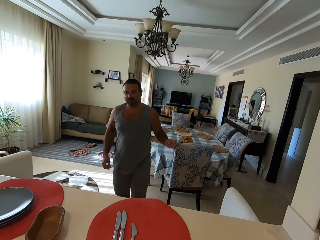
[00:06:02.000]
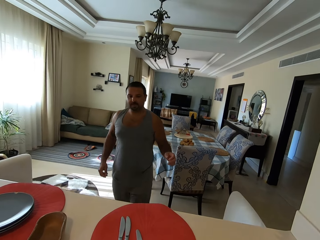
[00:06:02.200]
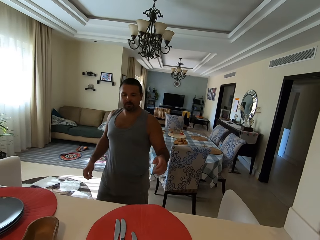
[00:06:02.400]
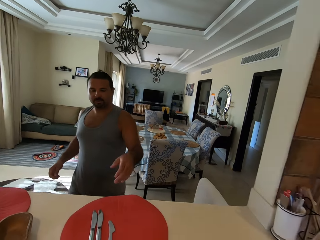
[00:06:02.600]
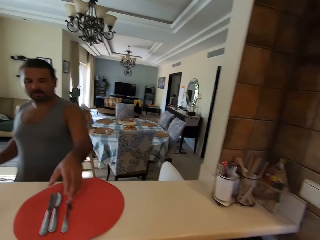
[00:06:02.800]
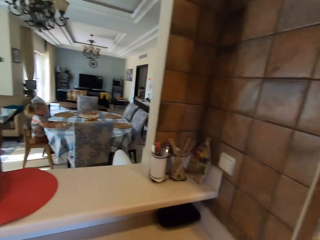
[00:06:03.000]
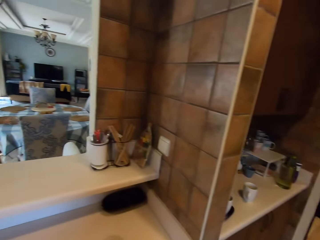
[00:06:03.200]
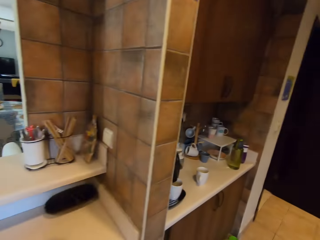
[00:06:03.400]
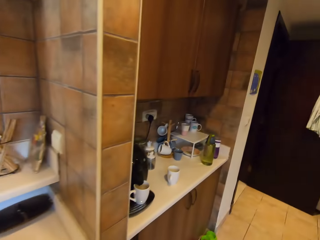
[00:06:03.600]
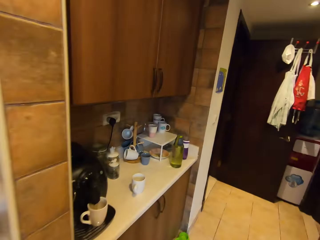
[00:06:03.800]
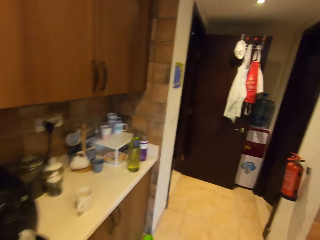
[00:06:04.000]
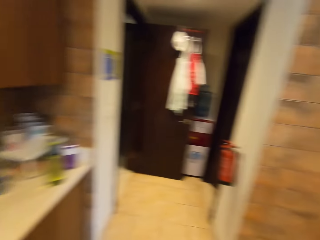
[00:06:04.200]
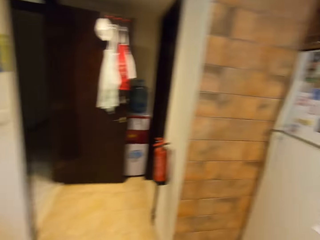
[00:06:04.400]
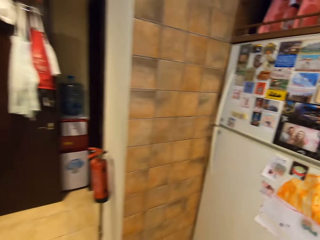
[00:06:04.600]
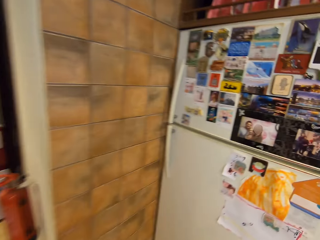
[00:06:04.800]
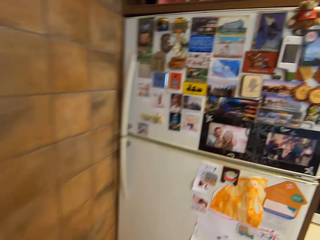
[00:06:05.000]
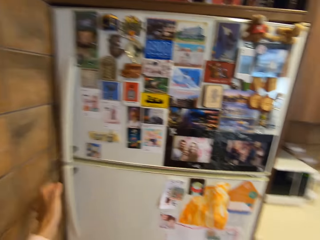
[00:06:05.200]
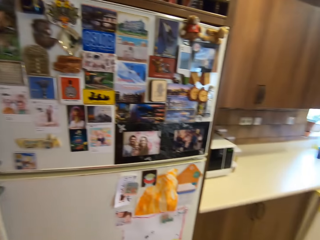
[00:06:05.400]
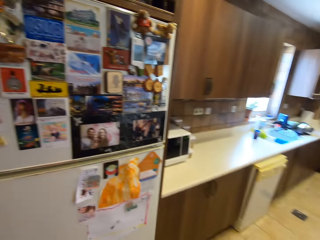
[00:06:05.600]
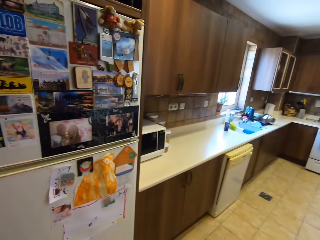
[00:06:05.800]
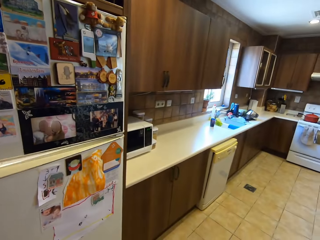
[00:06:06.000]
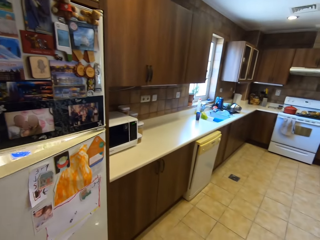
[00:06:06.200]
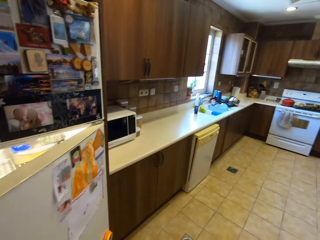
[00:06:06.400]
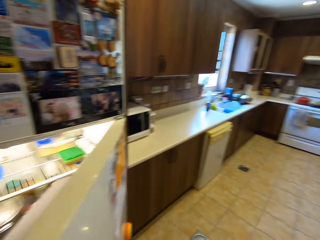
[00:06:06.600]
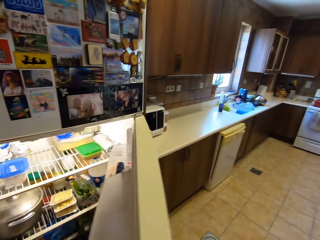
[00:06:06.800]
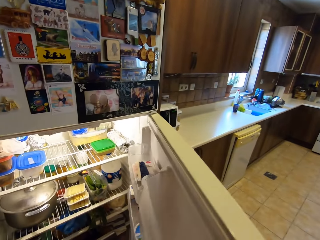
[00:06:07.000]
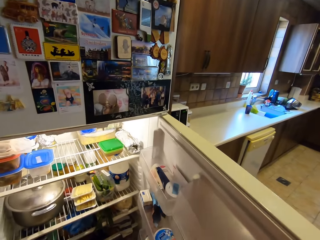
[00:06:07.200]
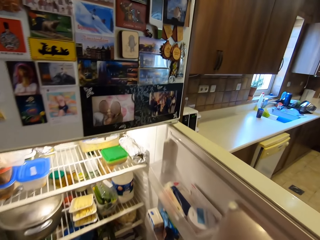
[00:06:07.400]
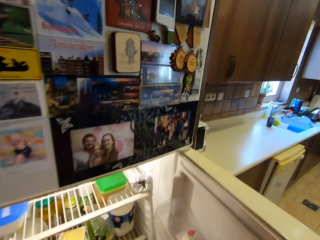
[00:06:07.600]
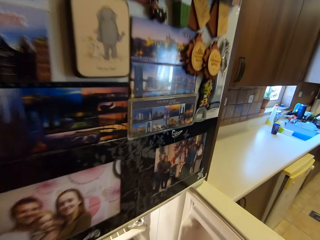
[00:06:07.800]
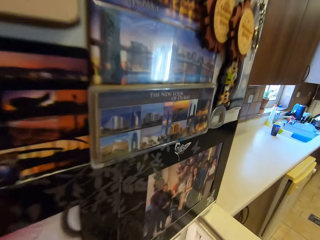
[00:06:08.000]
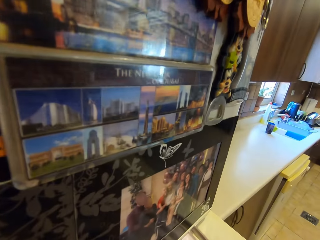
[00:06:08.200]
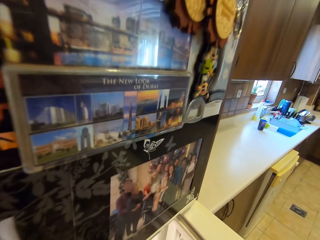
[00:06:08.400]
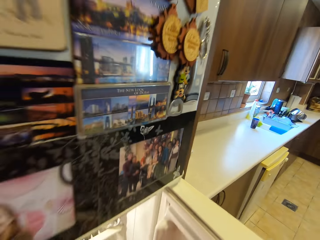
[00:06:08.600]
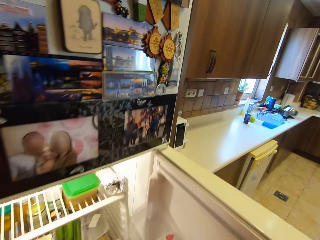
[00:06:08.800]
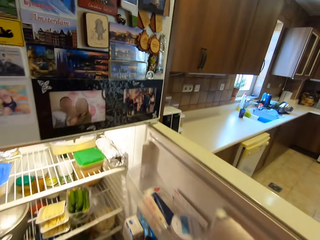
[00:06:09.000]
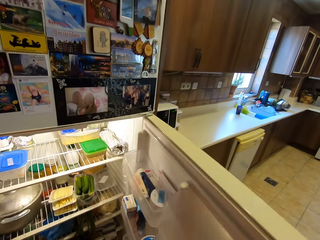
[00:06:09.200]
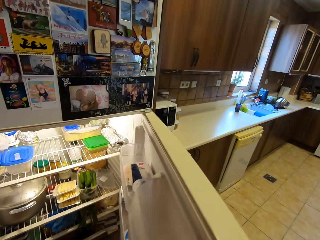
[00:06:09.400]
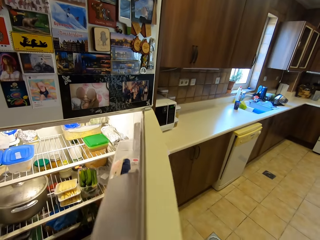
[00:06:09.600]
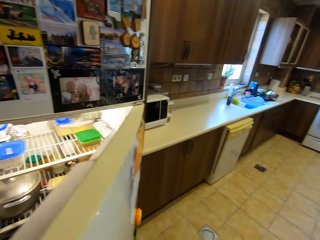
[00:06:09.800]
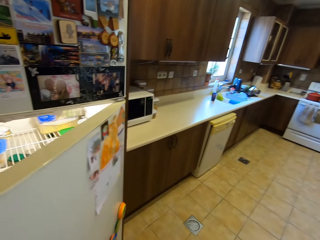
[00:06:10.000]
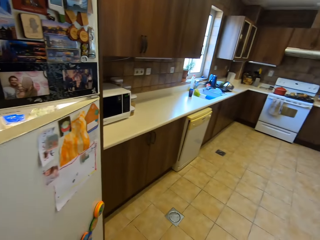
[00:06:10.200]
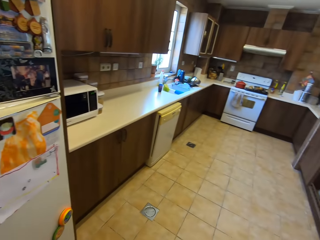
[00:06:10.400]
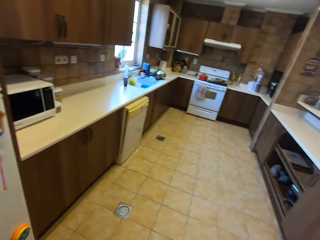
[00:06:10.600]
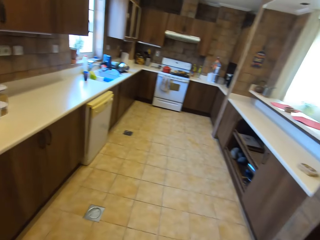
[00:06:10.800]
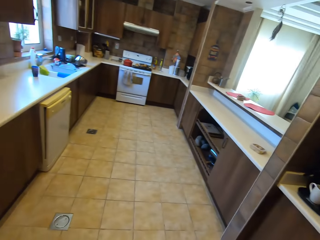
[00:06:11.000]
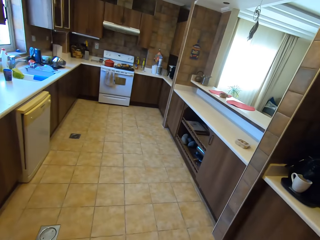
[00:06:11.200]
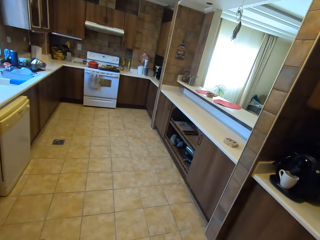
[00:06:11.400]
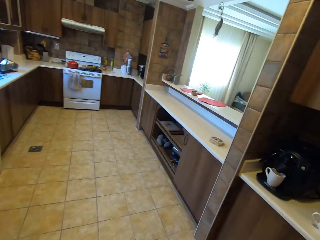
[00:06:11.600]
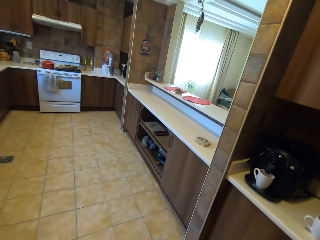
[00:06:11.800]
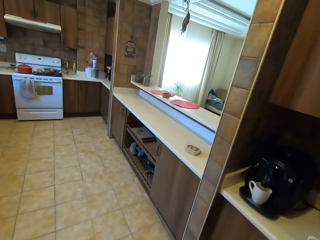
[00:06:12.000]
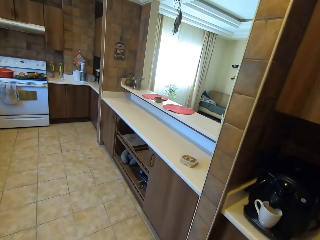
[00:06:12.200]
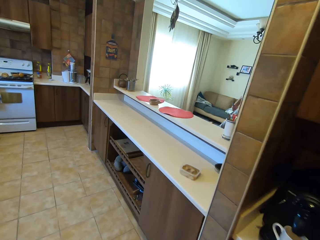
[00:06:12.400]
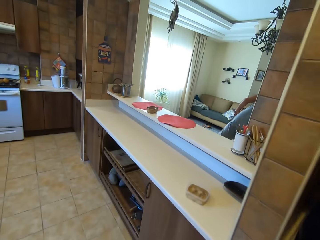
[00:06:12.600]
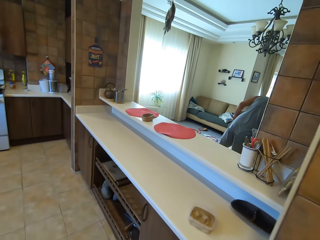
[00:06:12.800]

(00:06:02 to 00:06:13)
A man talks to the camera wearer. The camera wearer talks to the man. The man picks up the spoons. The camera wearer looks around and steps forward. They open the fridge. They pick up something. They close the fridge. They step forward and look around.

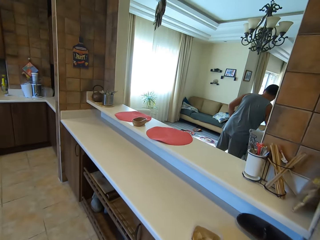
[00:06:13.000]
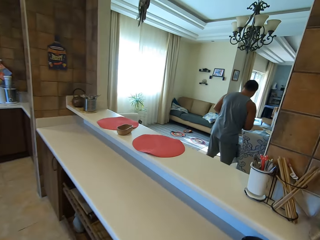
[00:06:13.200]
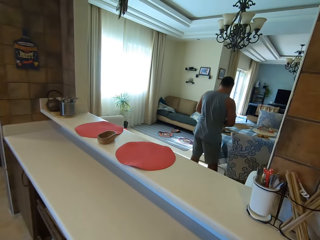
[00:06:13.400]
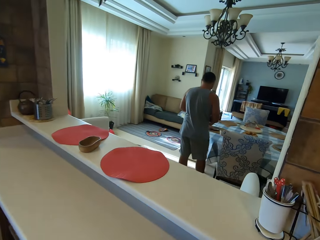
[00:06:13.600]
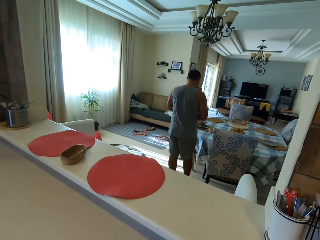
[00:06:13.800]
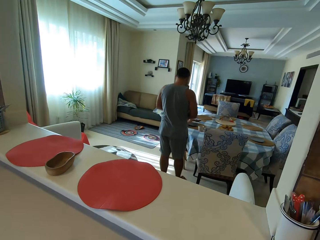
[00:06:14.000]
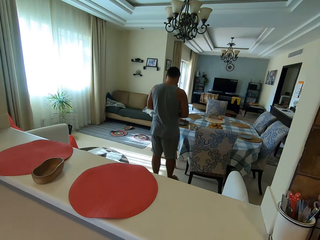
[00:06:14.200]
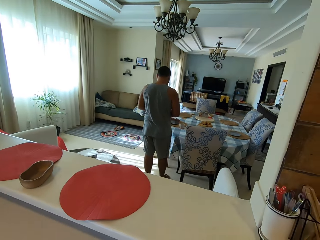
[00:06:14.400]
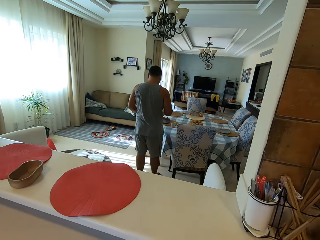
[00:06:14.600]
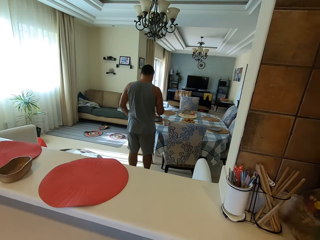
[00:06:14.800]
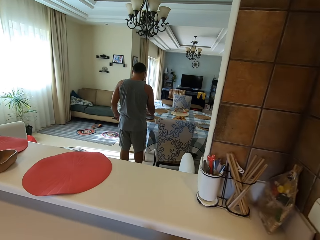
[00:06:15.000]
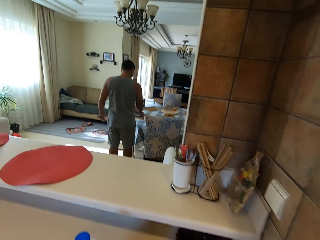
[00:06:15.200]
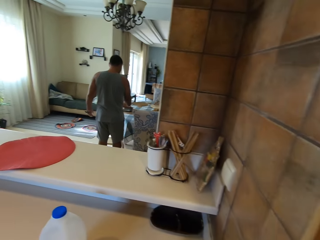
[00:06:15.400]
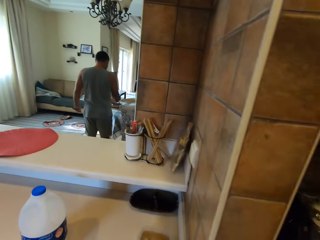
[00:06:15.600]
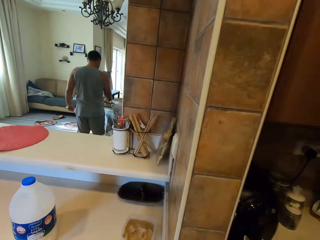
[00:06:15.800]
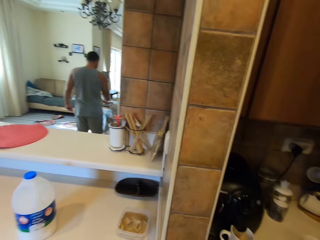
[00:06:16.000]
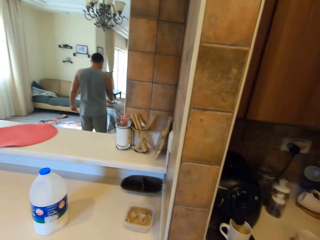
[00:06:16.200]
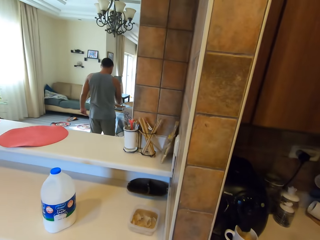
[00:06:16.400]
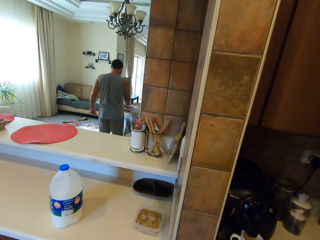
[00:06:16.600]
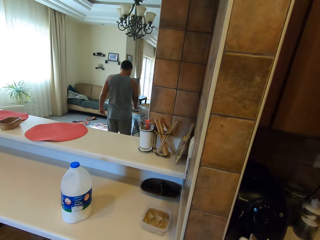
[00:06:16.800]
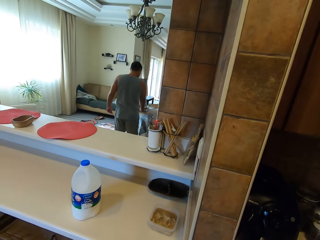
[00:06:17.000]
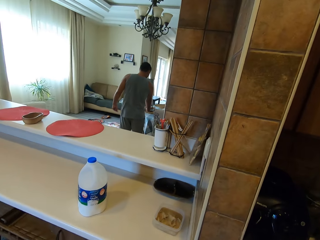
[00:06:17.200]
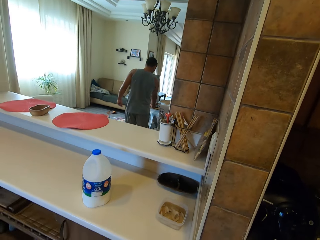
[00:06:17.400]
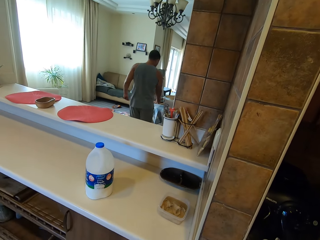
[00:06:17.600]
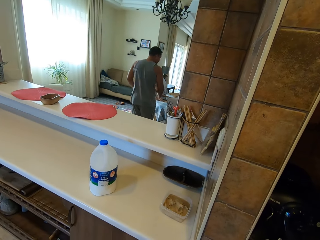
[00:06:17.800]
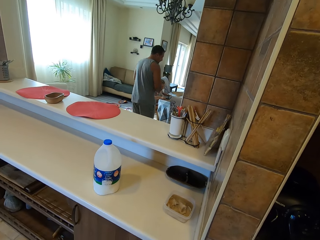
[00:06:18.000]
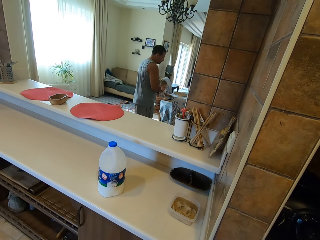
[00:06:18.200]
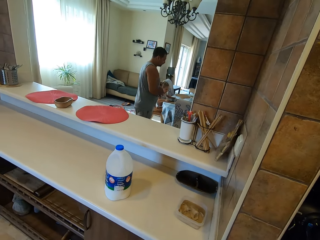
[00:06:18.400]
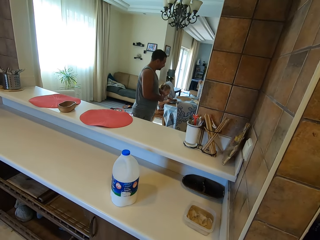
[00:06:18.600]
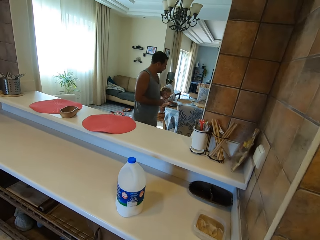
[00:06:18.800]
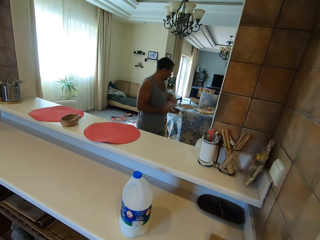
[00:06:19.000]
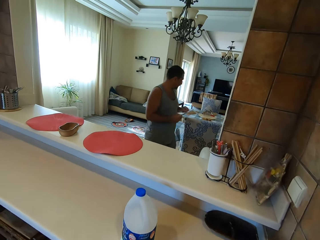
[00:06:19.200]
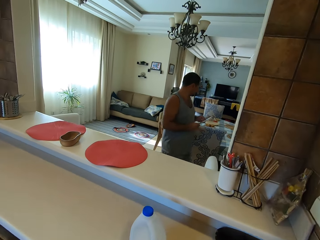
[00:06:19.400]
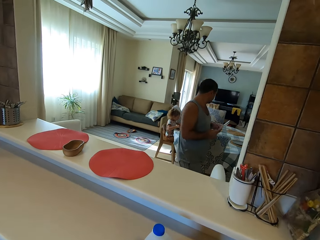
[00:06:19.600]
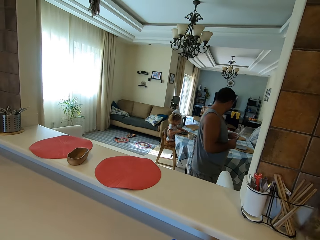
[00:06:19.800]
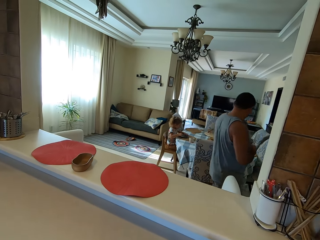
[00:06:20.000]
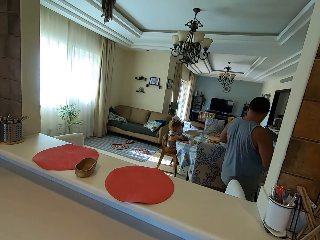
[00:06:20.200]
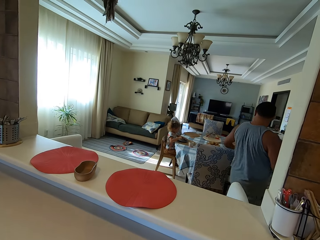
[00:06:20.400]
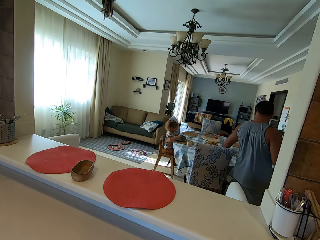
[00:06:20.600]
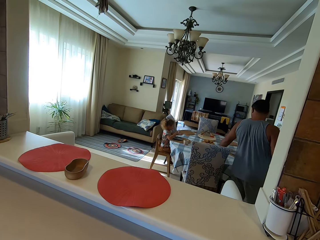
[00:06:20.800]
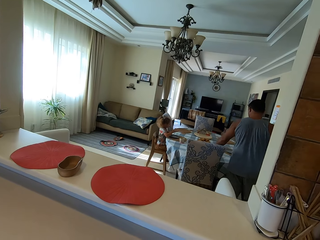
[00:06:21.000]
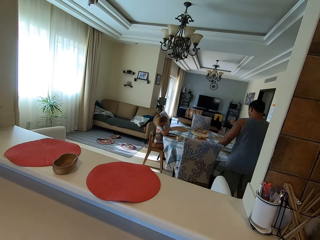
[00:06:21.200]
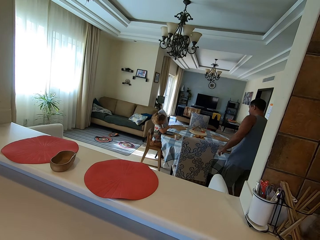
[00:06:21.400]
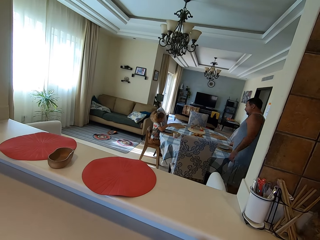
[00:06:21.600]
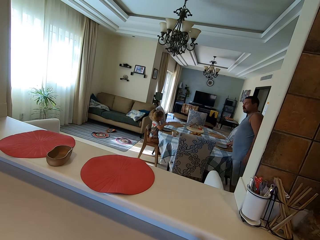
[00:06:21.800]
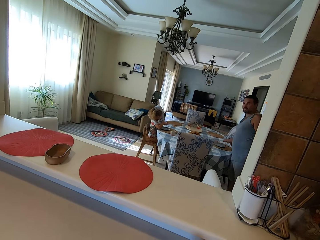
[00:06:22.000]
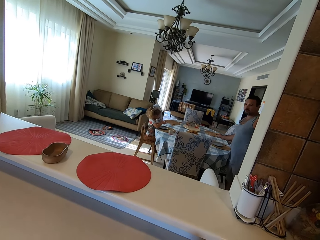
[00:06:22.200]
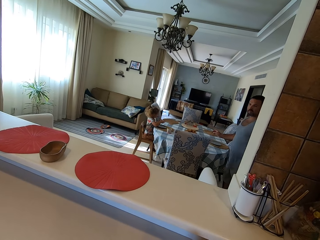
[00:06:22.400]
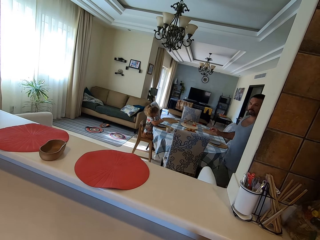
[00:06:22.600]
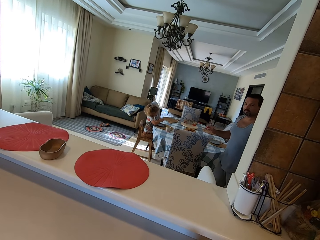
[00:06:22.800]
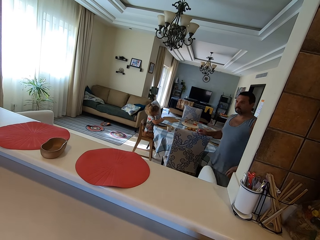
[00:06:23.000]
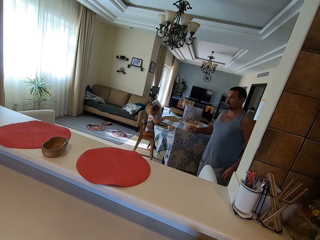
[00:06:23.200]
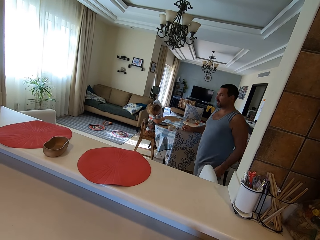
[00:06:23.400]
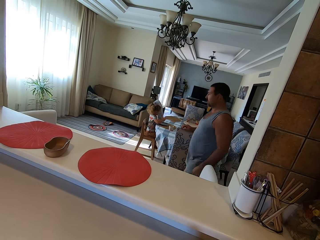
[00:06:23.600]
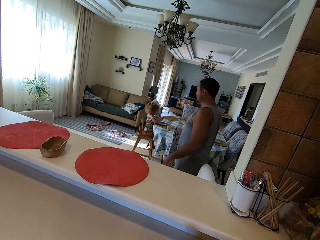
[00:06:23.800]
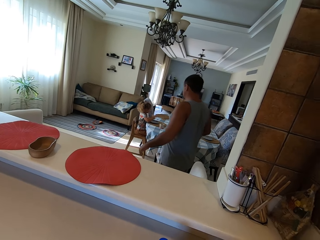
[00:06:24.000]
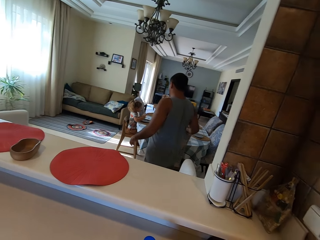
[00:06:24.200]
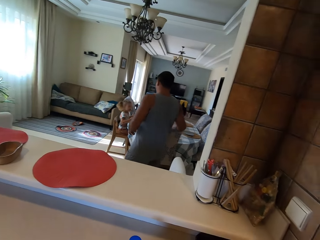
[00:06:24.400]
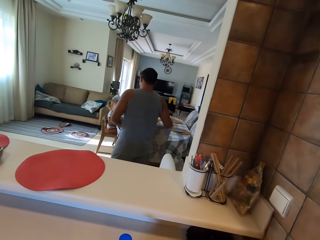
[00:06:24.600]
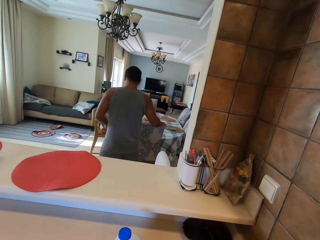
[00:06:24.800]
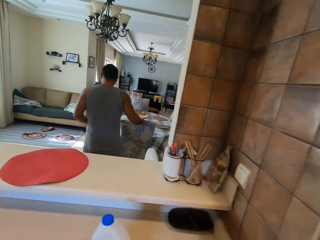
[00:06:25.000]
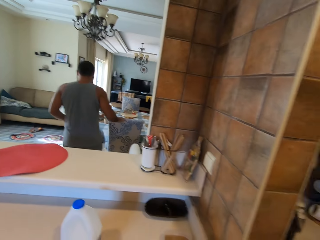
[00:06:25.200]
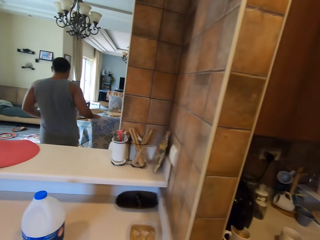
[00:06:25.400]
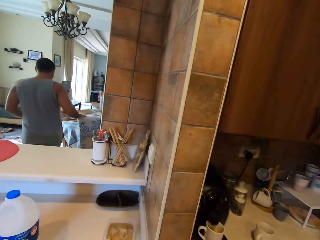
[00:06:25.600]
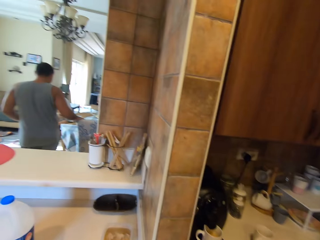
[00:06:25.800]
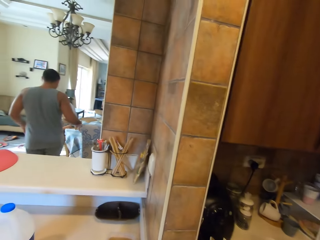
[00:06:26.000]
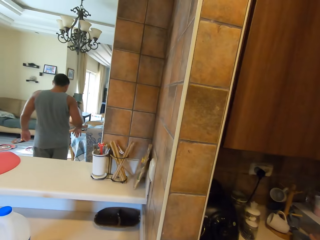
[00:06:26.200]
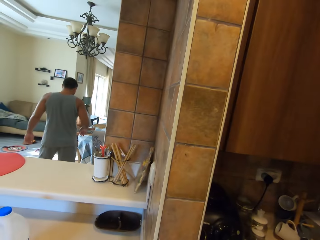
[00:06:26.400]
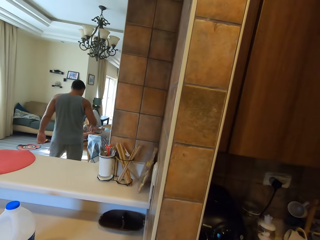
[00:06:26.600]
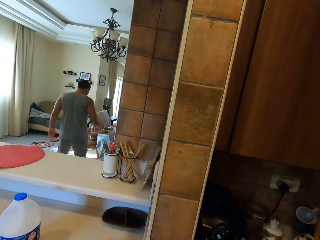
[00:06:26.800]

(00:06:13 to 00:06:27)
A man does something. A child talks to the man. The camera wearer puts a milk jerry can on the counter. They look around. The man steps forward and talks to the child. The man walks. The child talks to the man. The man puts the spoon on the table. The man talks to the child. The man steps forward. The man touches the chair. The man talks to the child and steps forward. The child talks to the man.
